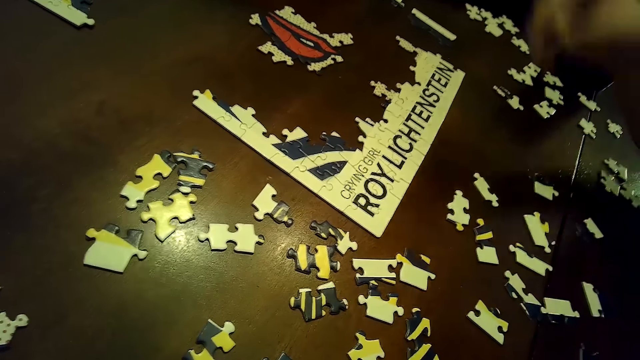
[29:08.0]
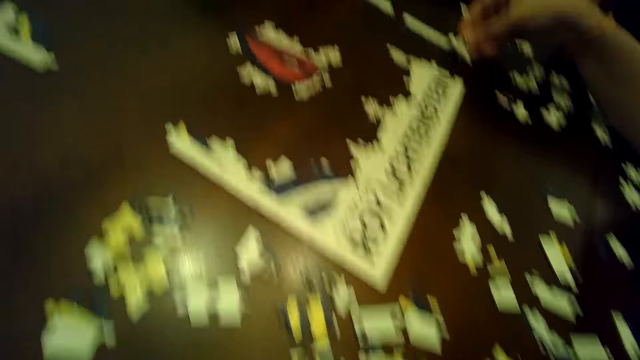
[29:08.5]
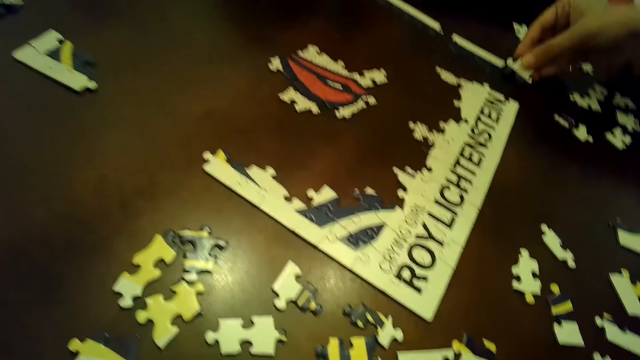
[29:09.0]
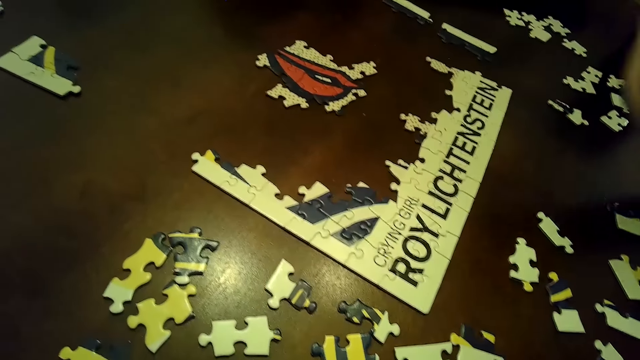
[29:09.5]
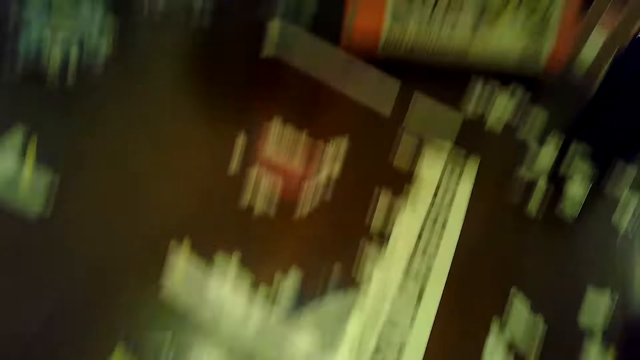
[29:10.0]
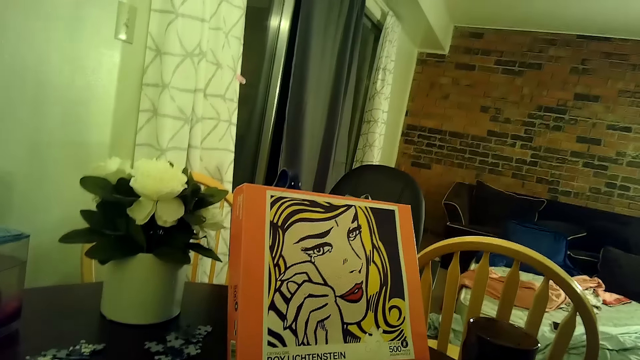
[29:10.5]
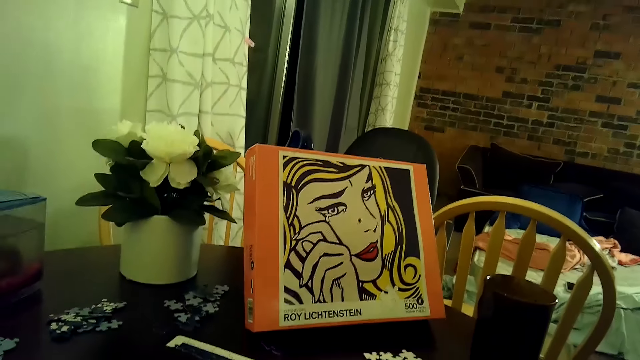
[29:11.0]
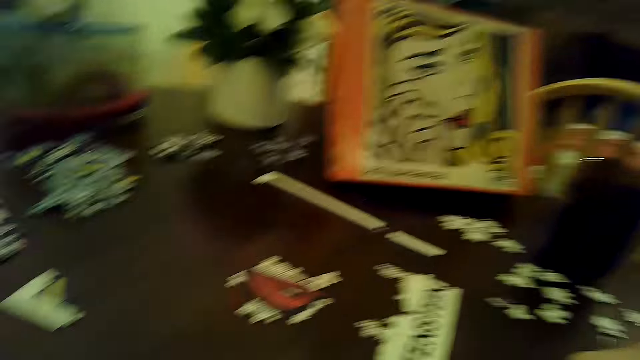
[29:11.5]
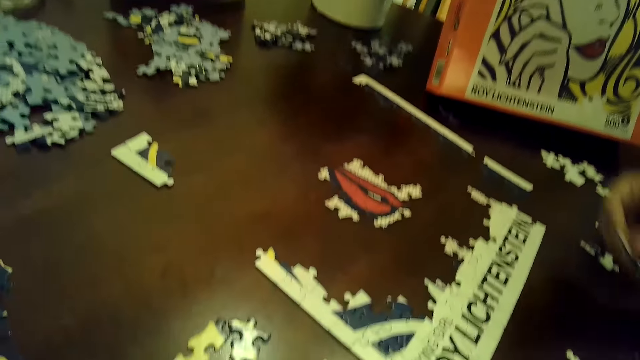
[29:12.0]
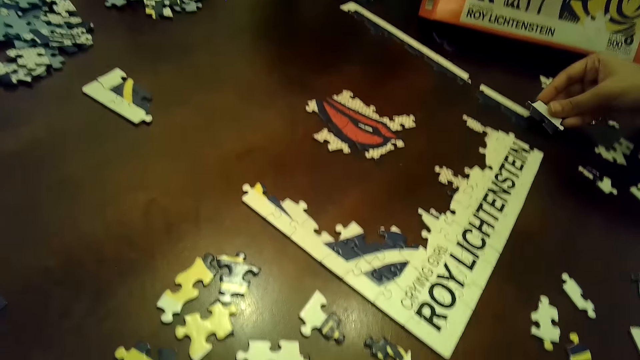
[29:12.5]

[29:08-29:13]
A woman picks up a puzzle piece from the table with her right hand. The woman touches the table with the puzzle piece in her right hand. The woman drops the puzzle piece on the table with her right hand. The camera wearer looks at the puzzles. The woman inserts a puzzle piece into the tile of puzzle on the table.

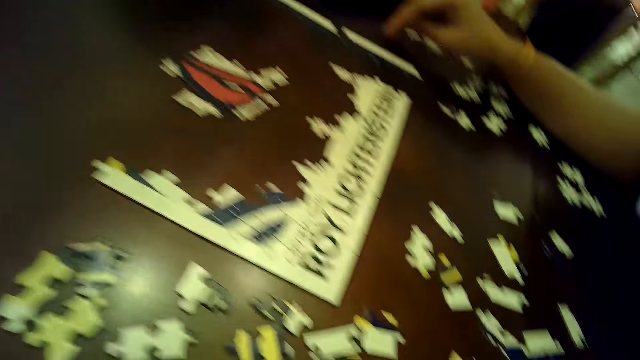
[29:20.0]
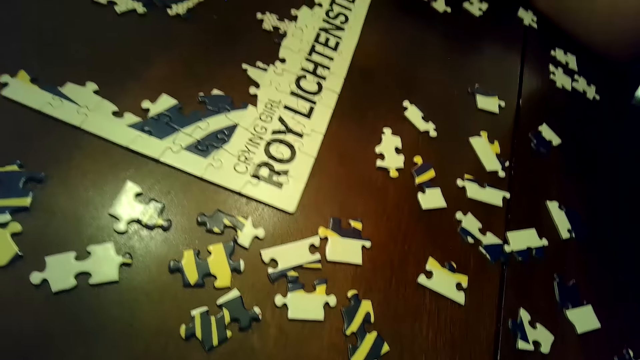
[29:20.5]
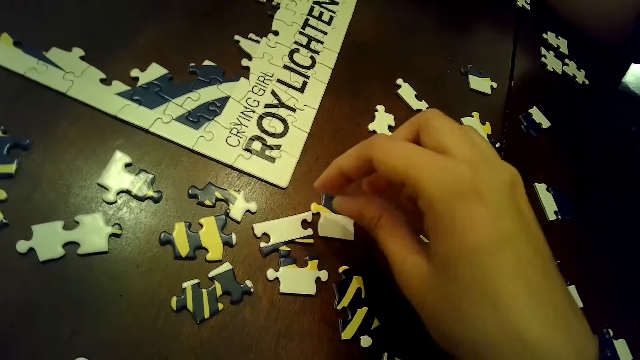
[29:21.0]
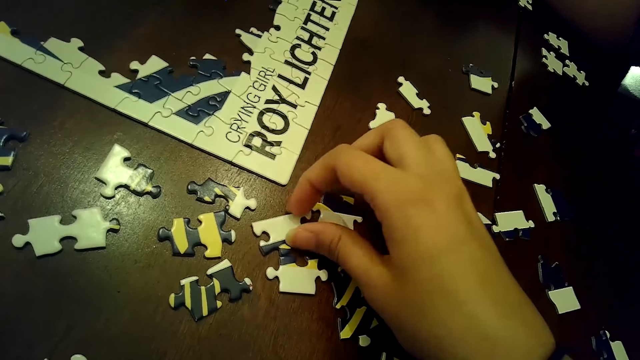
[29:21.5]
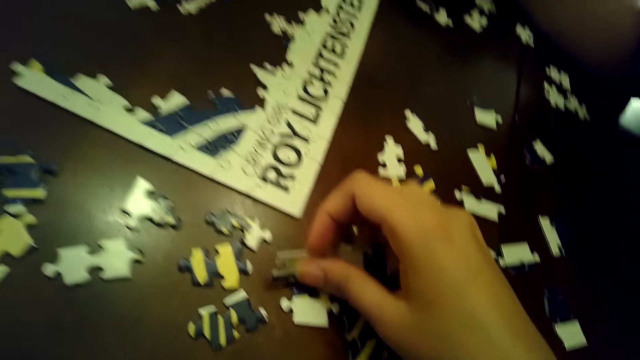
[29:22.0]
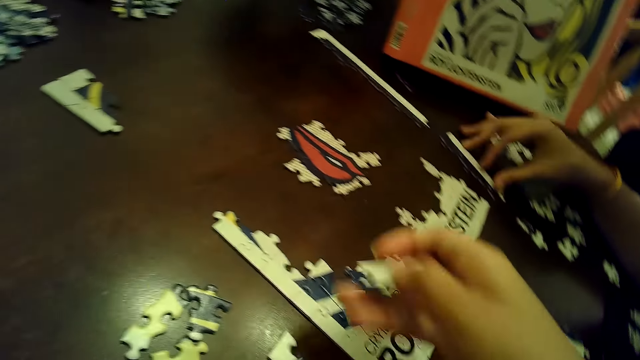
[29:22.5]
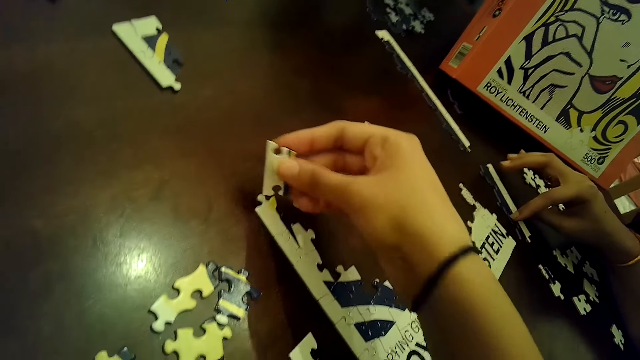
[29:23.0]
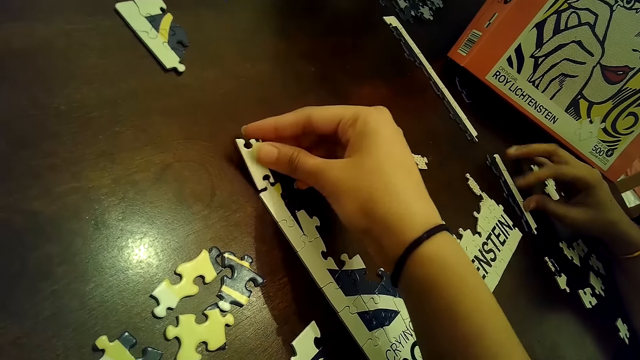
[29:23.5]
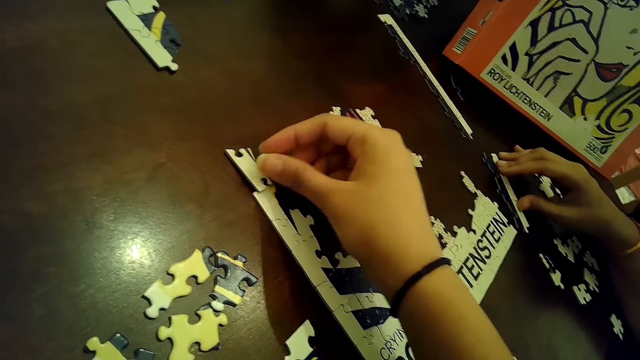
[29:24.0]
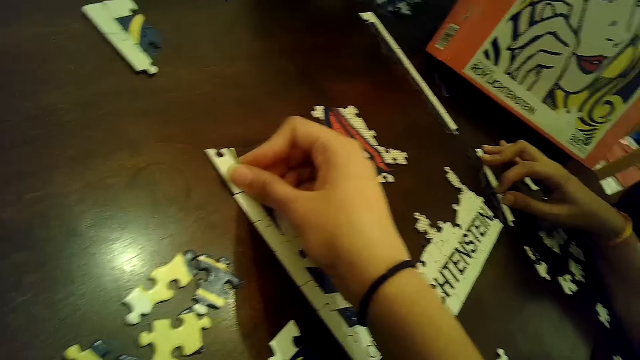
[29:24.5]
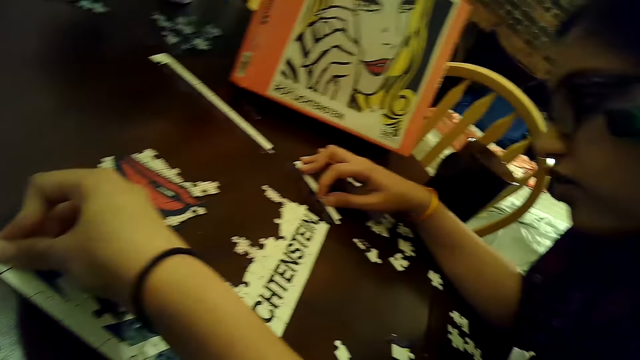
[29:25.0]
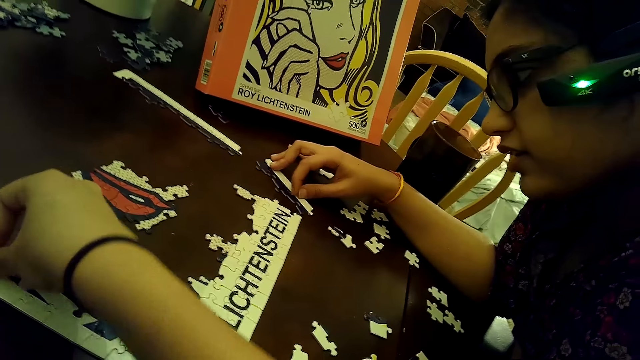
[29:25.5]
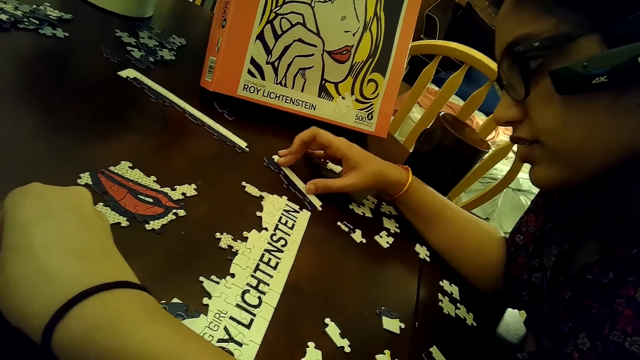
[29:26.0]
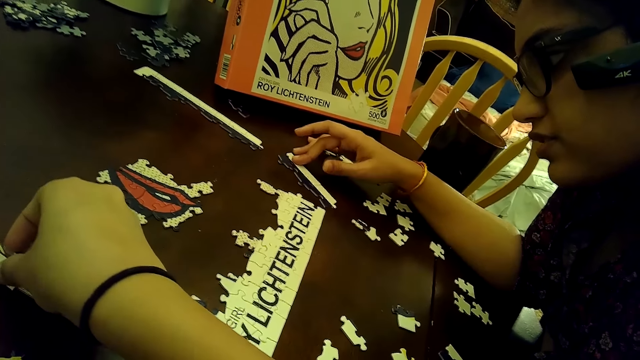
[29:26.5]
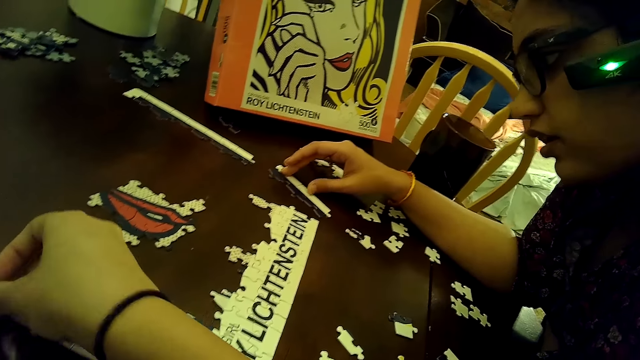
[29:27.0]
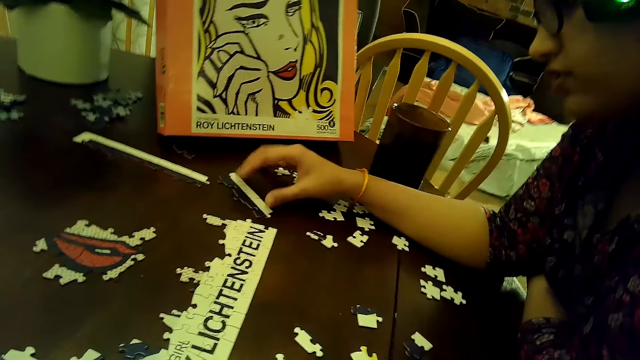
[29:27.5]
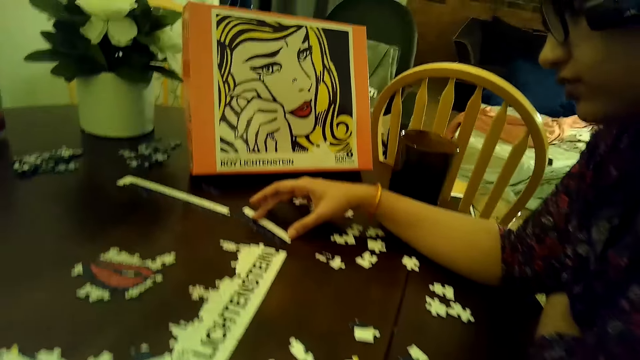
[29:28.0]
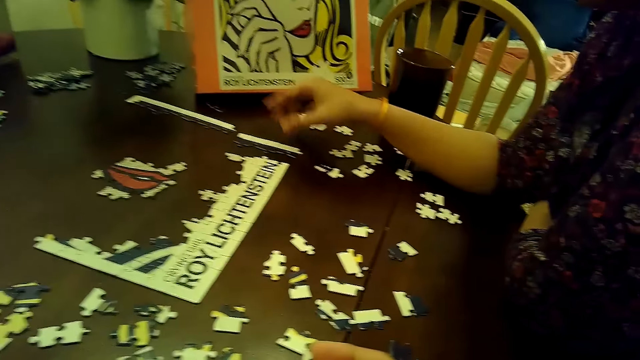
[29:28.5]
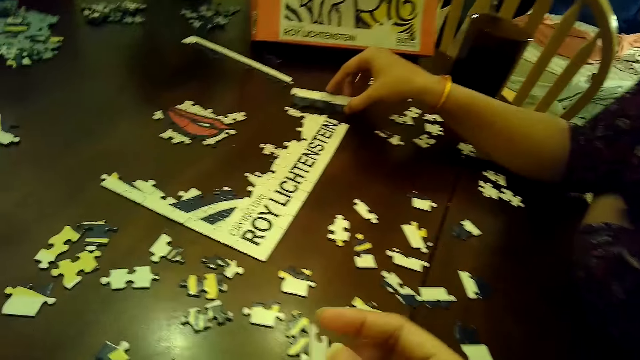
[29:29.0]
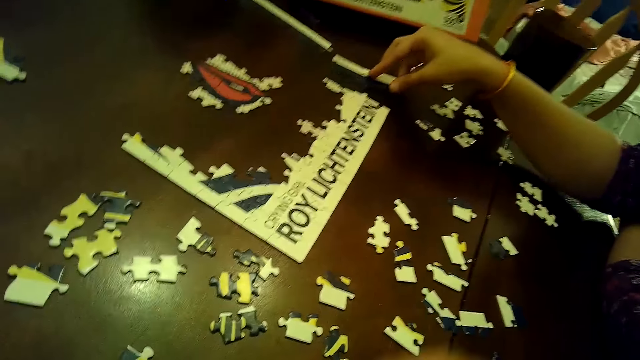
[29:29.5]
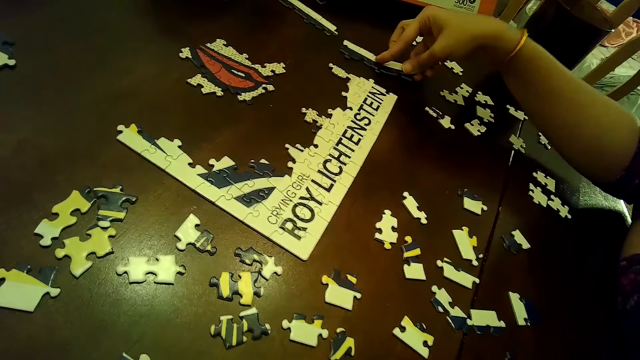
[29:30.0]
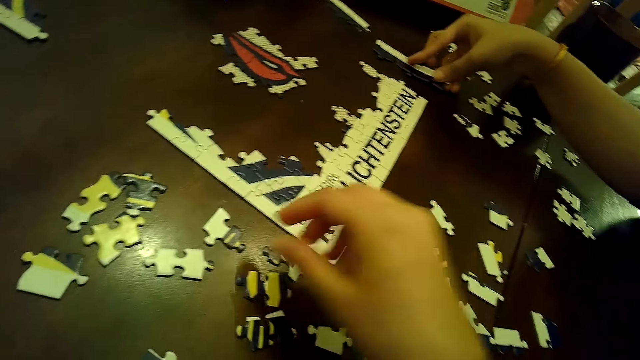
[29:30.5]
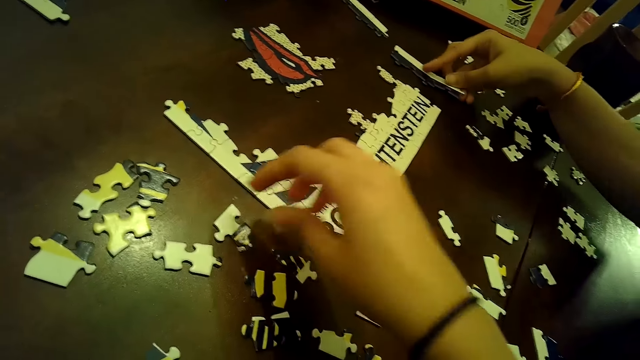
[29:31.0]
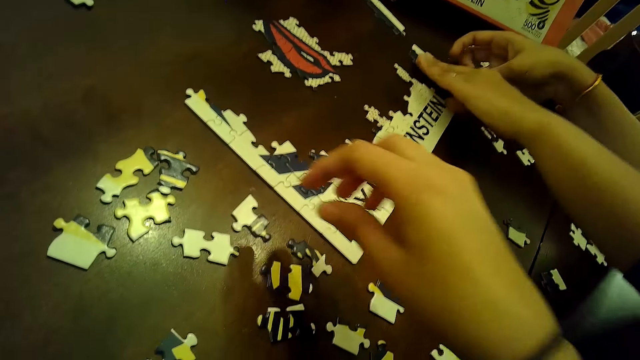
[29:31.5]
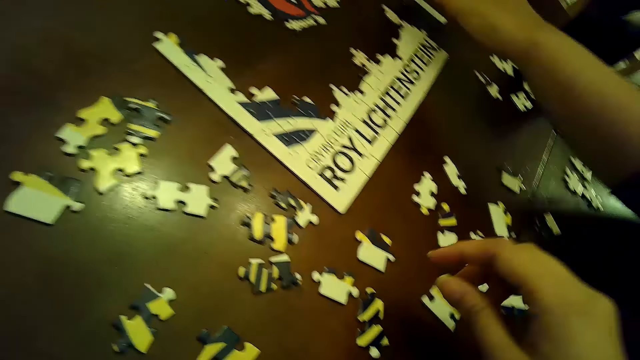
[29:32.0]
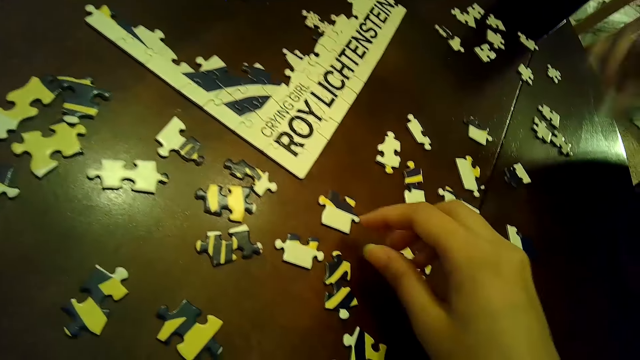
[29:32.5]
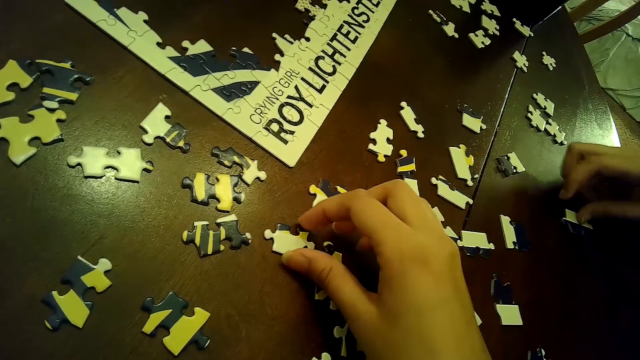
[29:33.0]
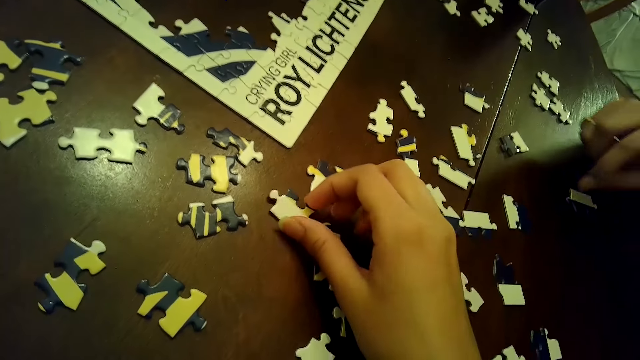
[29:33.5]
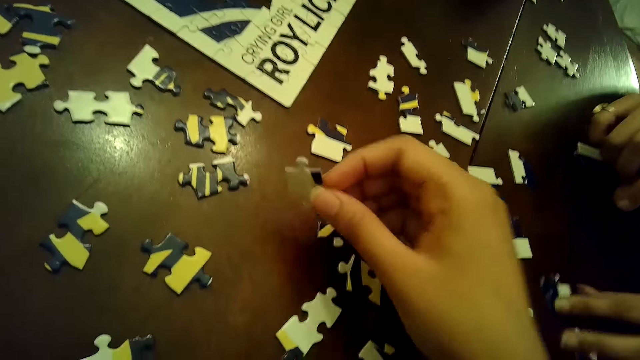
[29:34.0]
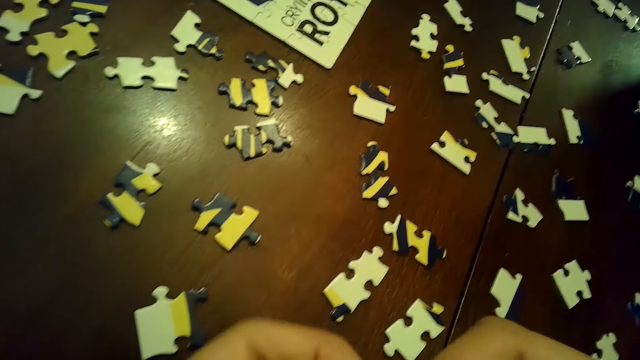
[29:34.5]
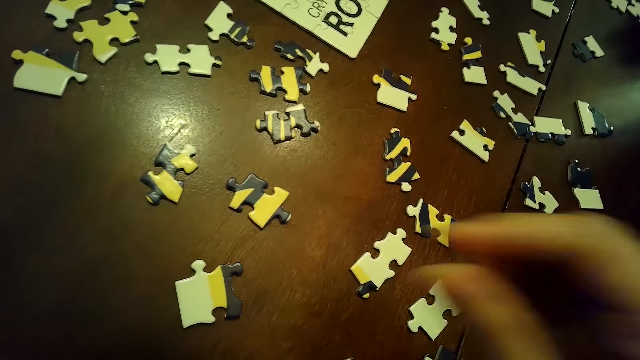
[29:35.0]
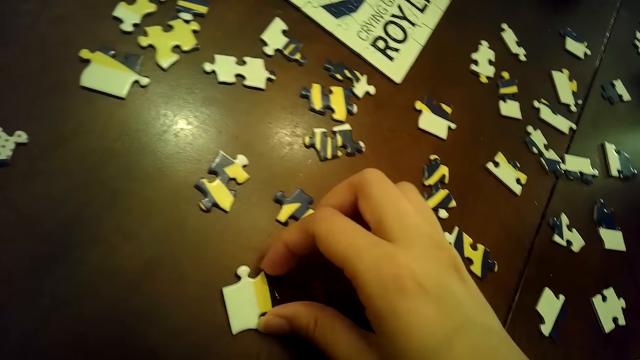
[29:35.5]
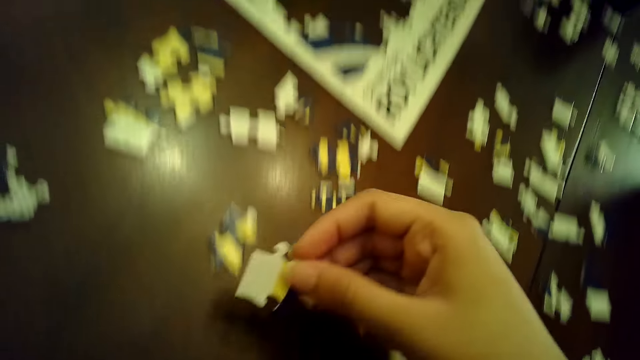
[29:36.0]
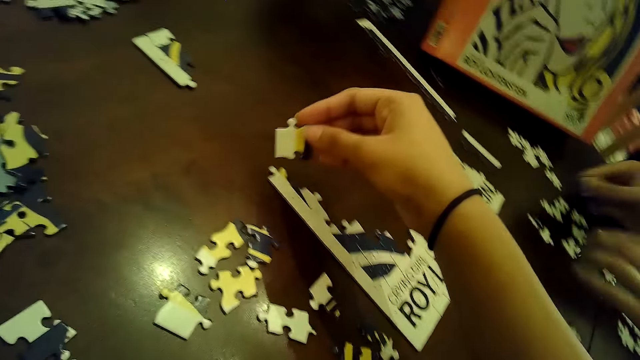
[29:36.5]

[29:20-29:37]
The camera wearer picks up a puzzle piece from the table with her right hand. She inserts the puzzle piece into the tile of puzzle on the table with her right hand. She fixes the puzzle. She removes the puzzle piece from the tile of puzzle on the table with her right hand. She puts the puzzle piece in her right hand into her left hand. A woman holds down the tile of puzzle on the table with her left hand. The woman removes a puzzle piece from the tile of puzzle on the table under her left hand with her right hand. The woman drops the puzzle piece on the table with her right hand. The camera wearer picks up a piece of puzzle from the table with her right hand. The woman moves a puzzle piece from the table with her left hand. The camera wearer puts the puzzle piece in her right hand into her left hand. She picks up a piece of puzzle from the table with her right hand.
